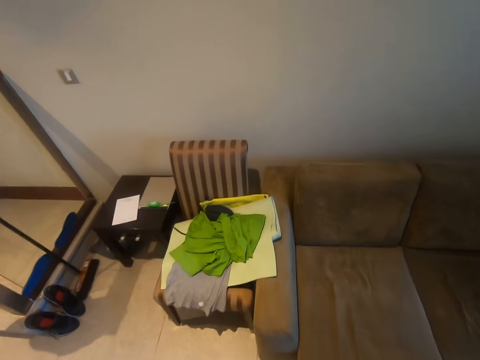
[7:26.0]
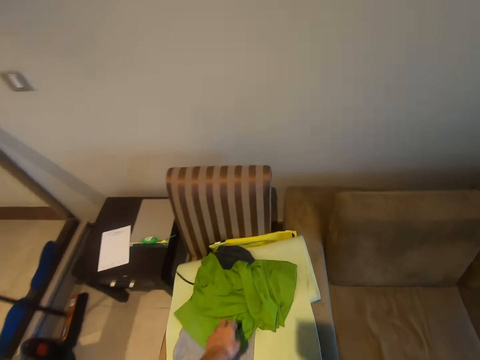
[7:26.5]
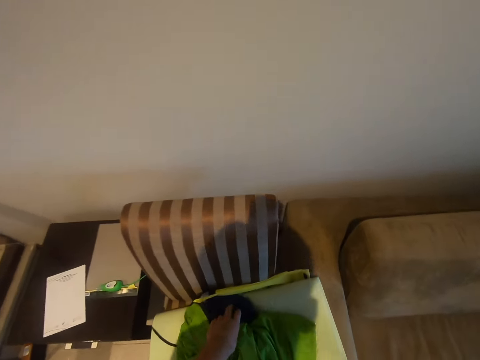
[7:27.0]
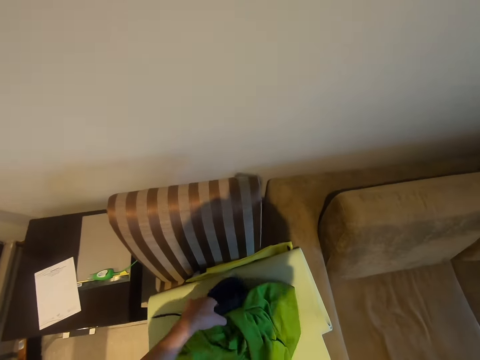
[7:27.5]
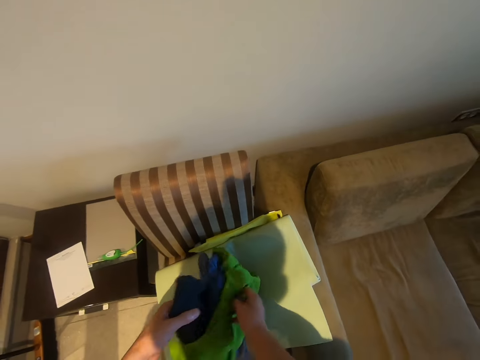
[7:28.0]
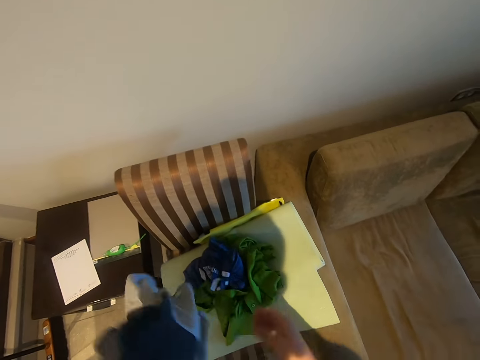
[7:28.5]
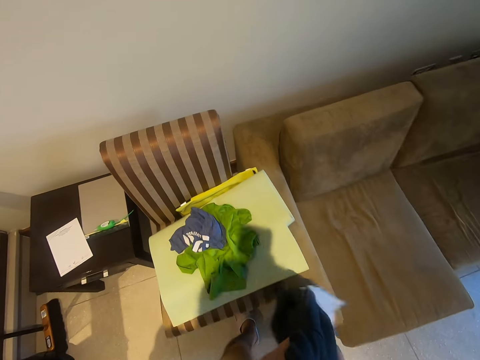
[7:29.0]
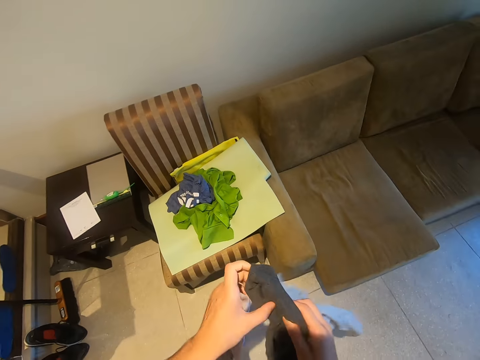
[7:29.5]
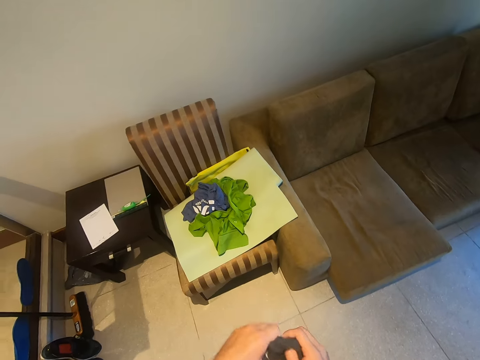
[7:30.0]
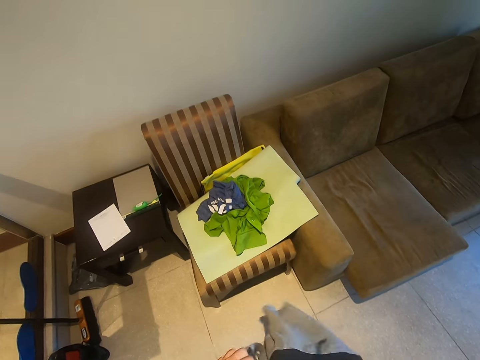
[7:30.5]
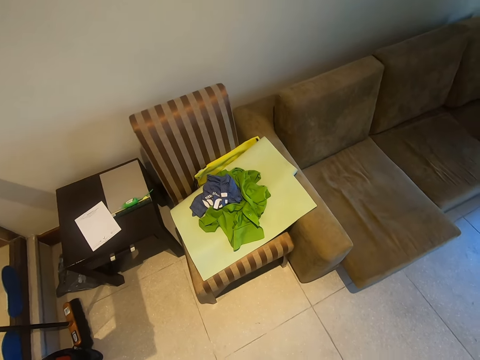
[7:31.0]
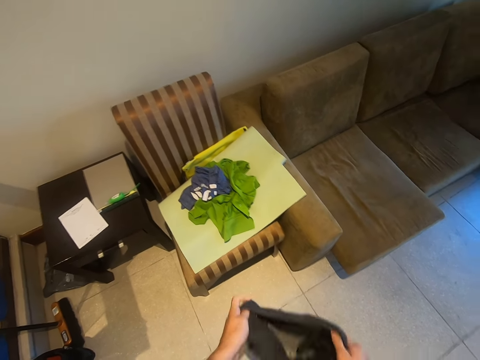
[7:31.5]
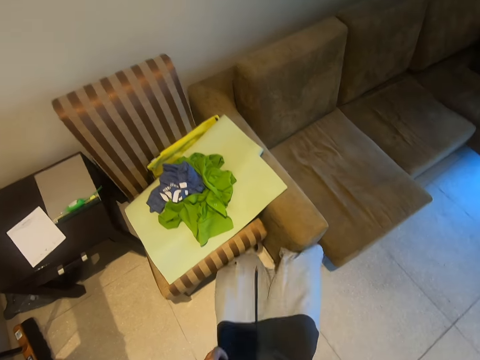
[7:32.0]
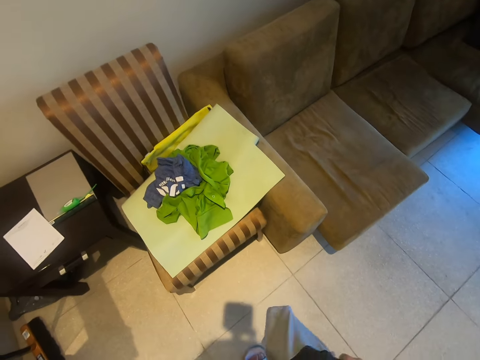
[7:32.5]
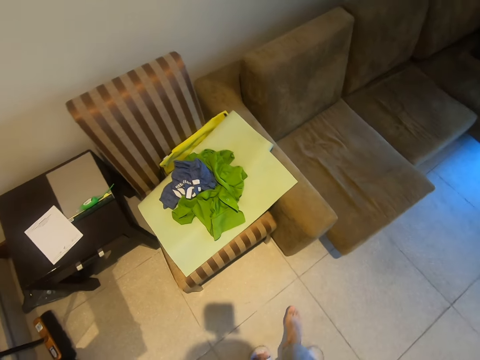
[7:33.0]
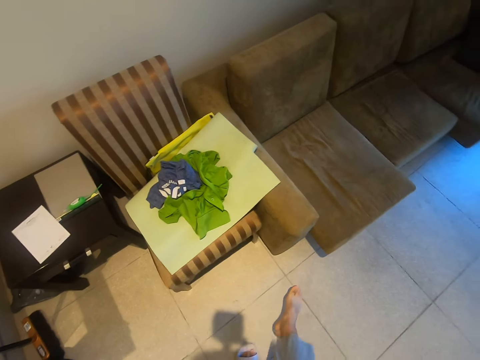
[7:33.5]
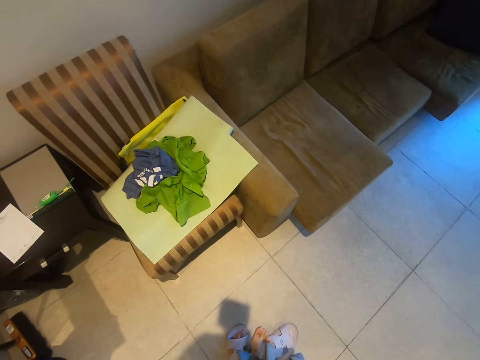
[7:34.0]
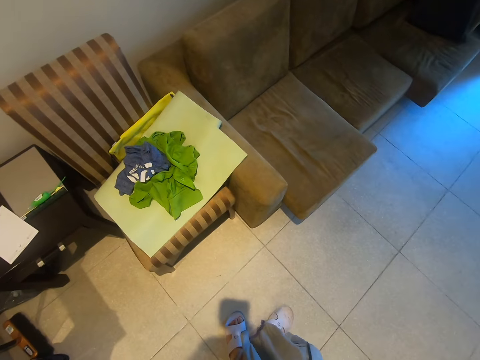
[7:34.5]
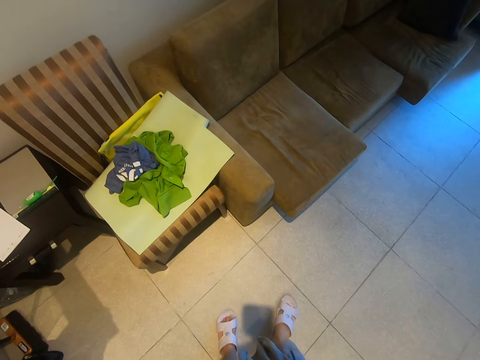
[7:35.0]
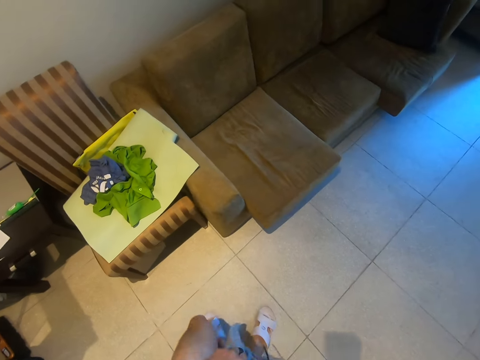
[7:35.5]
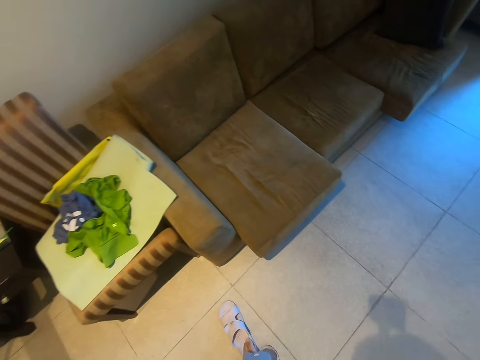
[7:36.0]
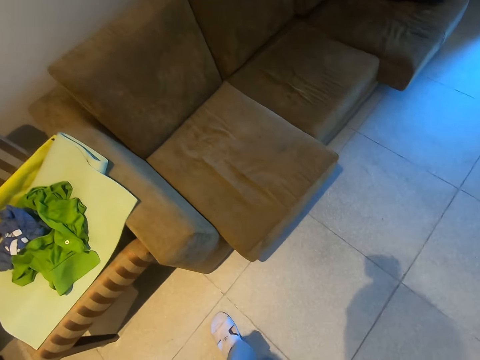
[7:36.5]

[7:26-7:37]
The camera wearer picks up shorts. They put on the shorts.

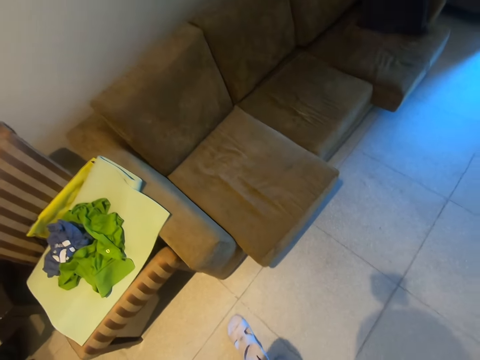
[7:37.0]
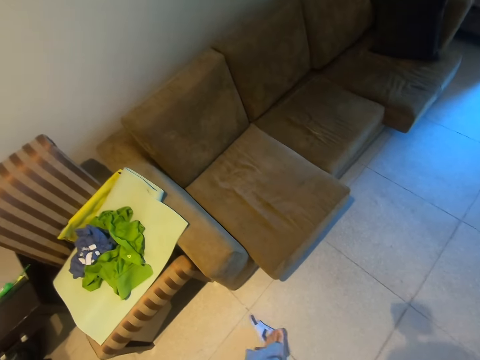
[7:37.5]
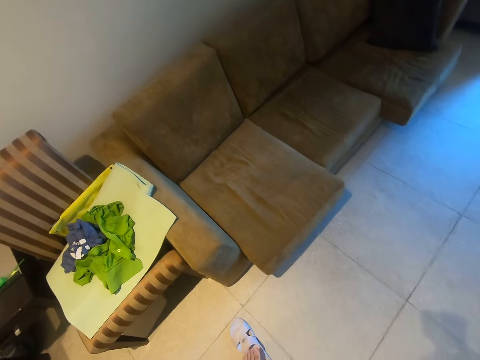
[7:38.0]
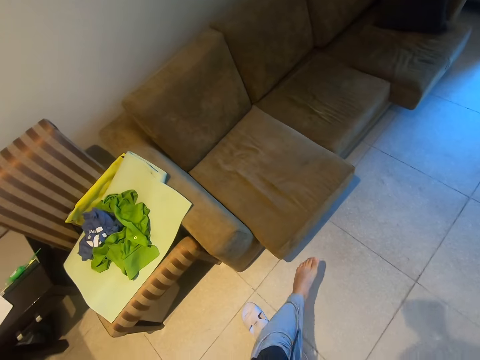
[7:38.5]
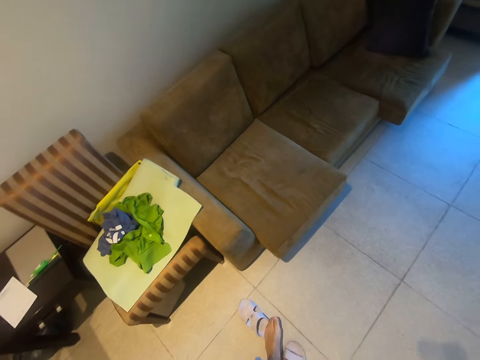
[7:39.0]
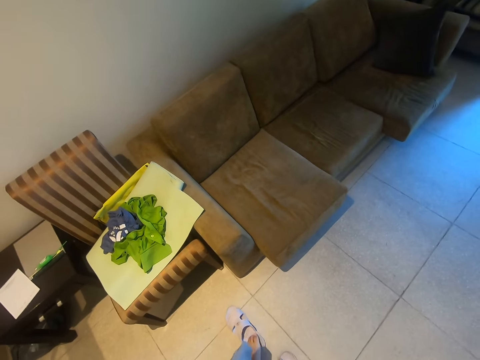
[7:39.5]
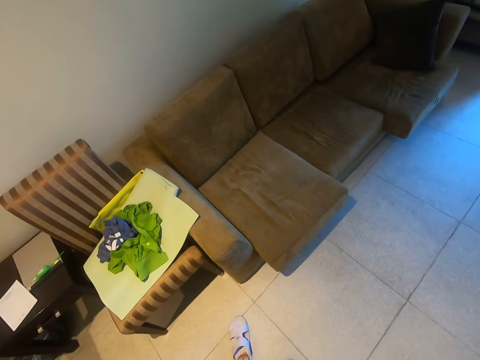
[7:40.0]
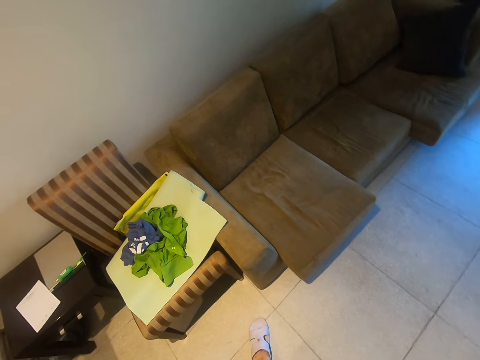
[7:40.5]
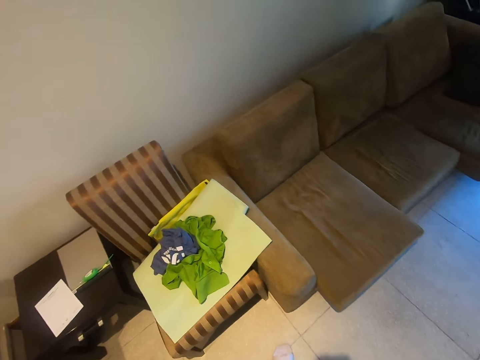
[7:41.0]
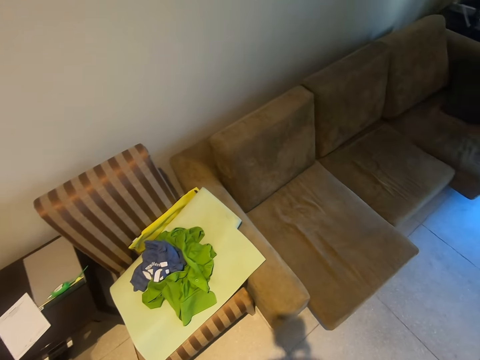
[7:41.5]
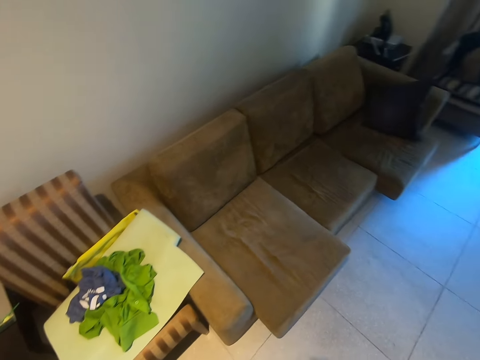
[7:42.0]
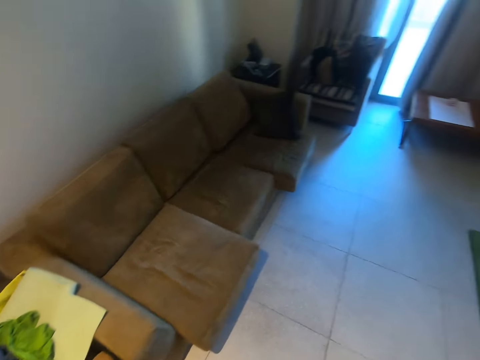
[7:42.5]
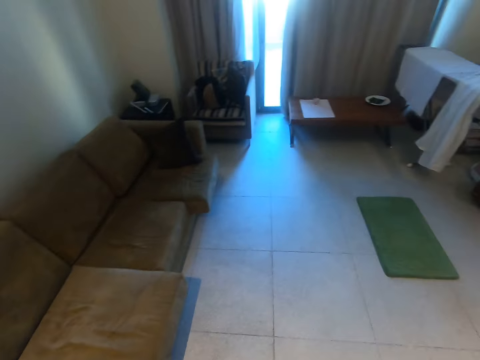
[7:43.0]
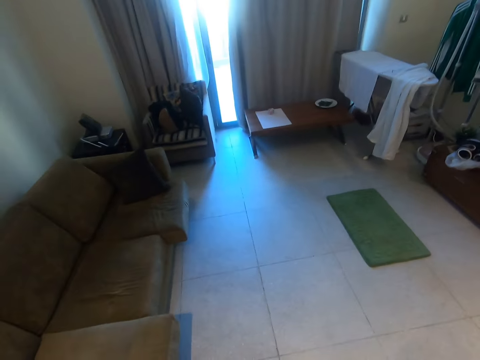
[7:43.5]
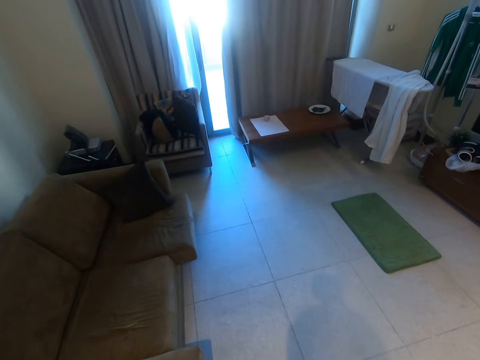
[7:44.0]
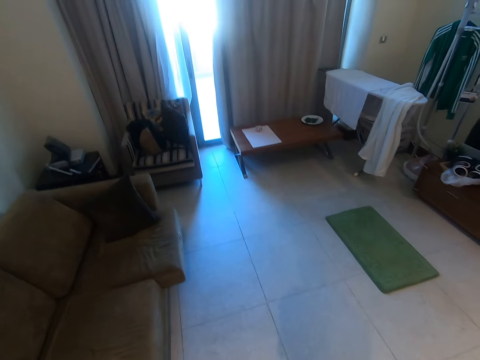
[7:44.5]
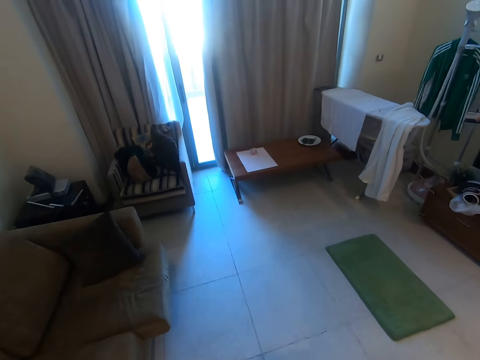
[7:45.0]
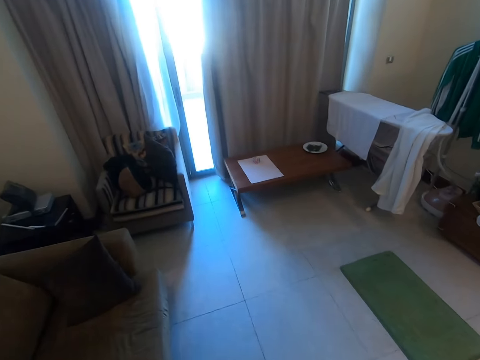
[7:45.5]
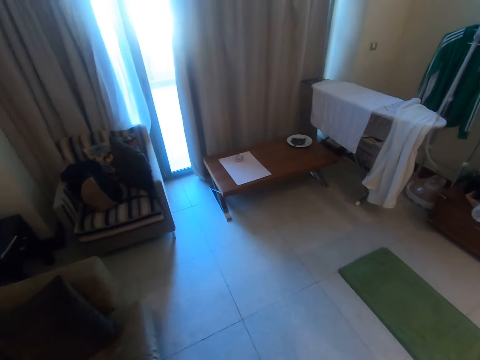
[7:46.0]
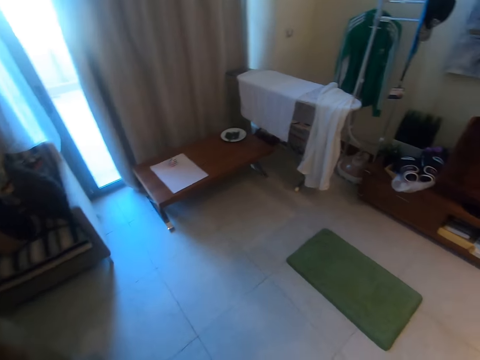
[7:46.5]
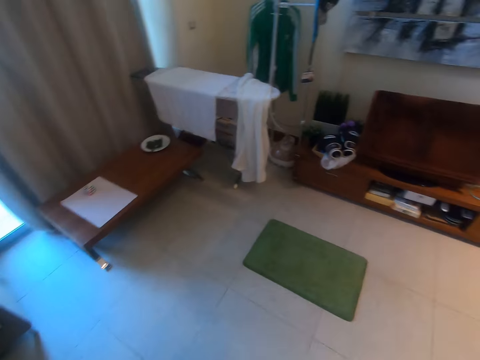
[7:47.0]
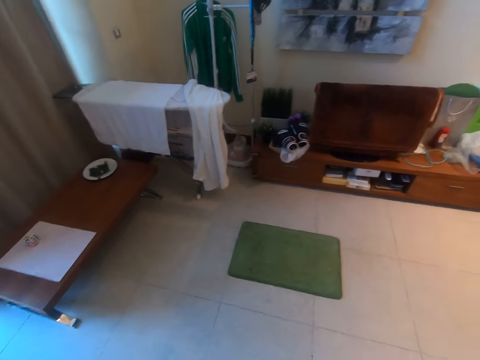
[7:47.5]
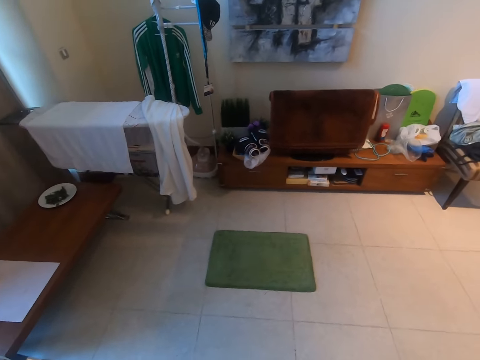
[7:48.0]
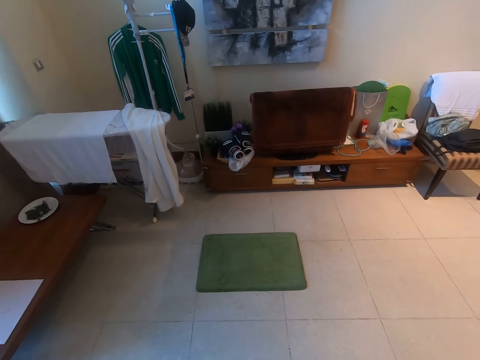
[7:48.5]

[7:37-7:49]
The camera wearer walks around the room.

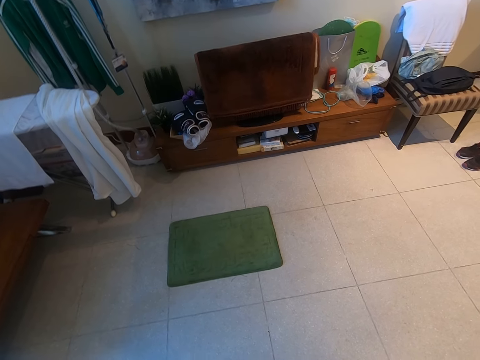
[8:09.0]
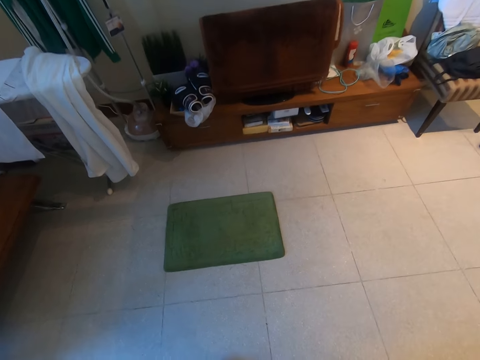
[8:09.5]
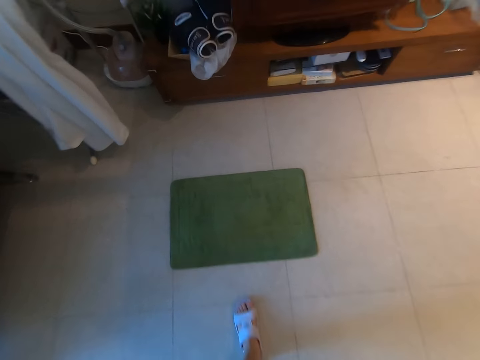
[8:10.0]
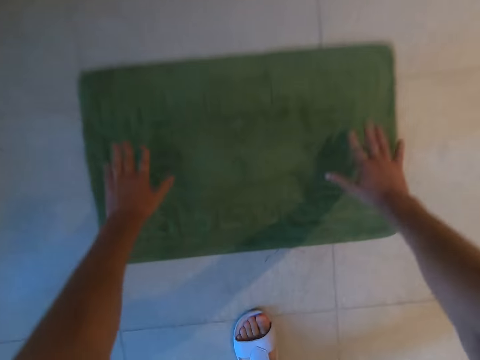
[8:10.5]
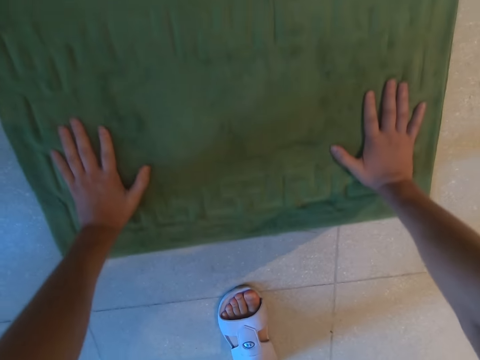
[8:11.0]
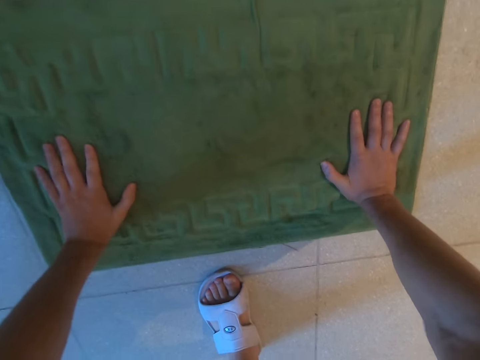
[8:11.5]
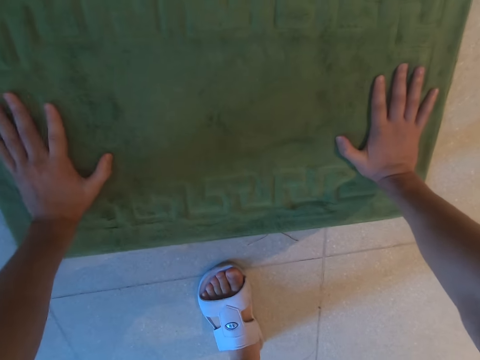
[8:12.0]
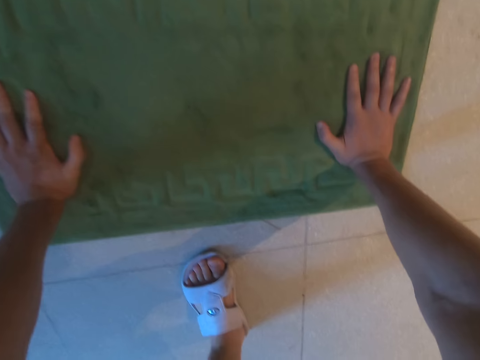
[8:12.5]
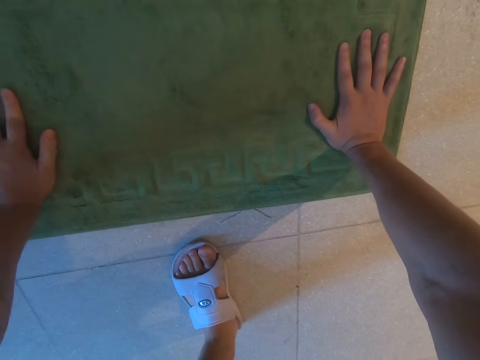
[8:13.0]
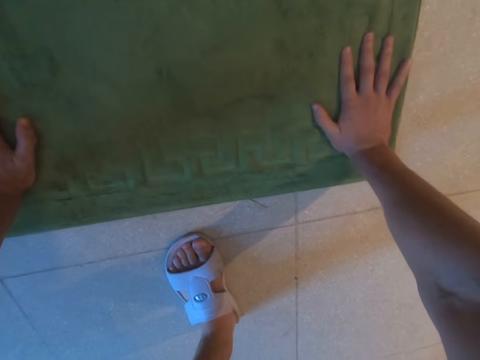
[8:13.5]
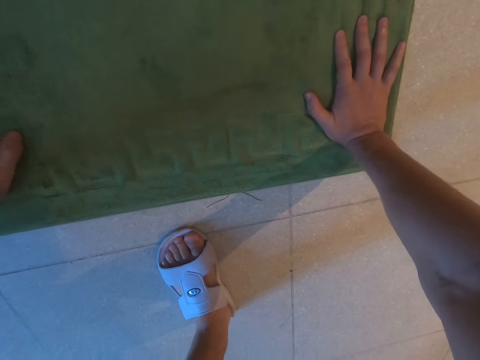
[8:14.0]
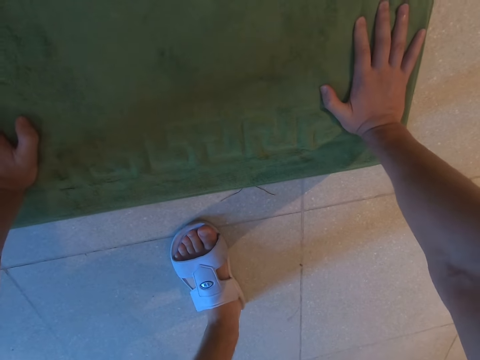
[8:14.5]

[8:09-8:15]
The camera wearer holds the mat. They put hands on the mat and pull the mat.
